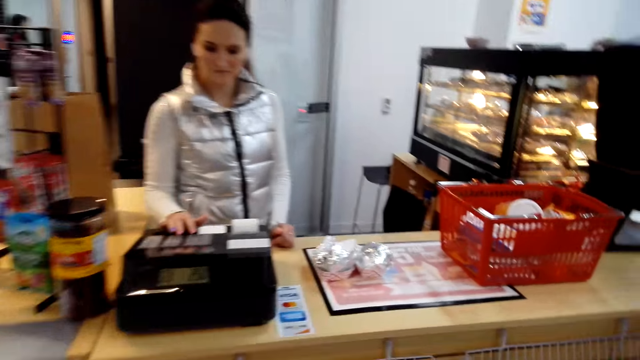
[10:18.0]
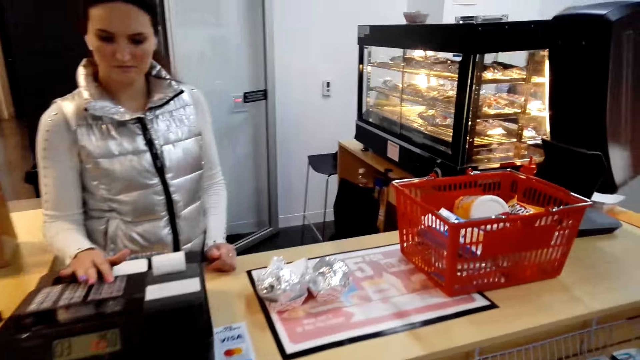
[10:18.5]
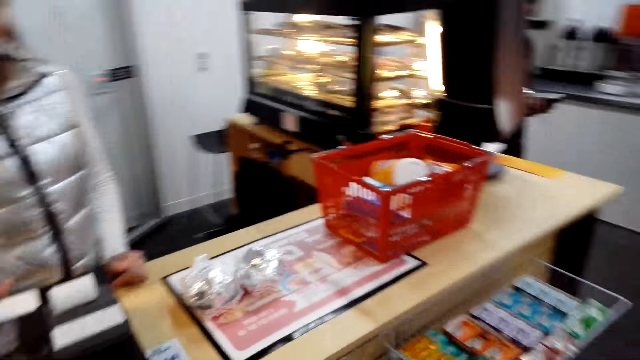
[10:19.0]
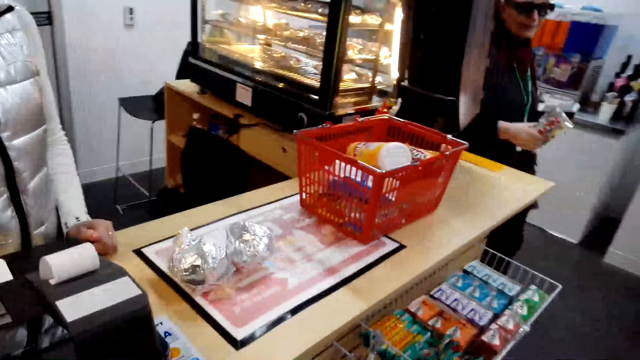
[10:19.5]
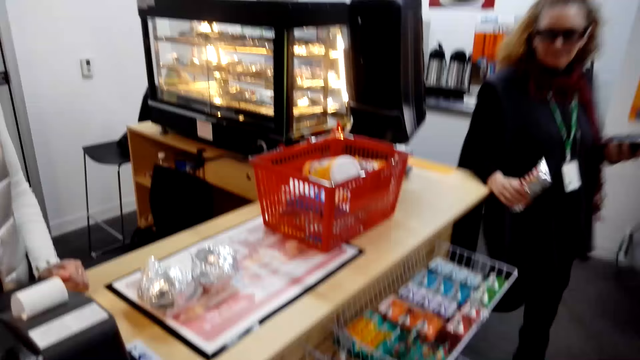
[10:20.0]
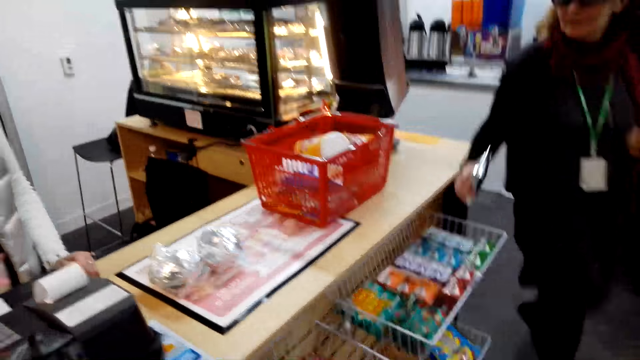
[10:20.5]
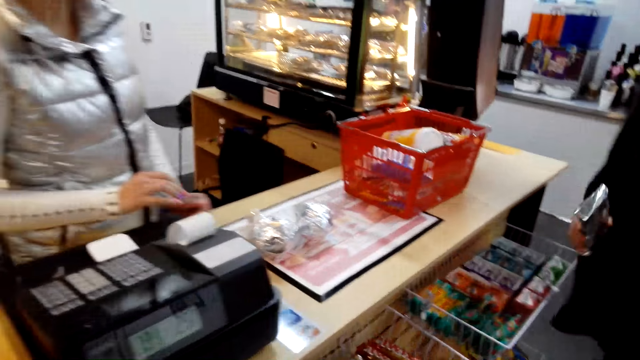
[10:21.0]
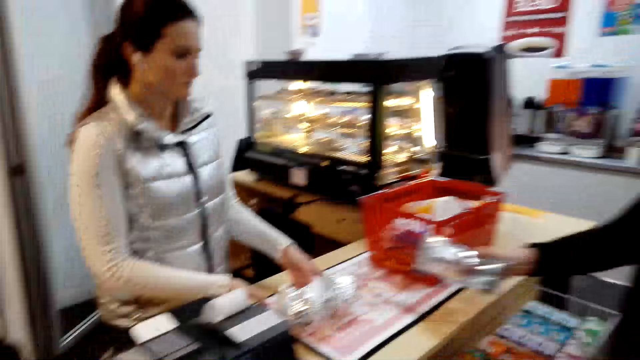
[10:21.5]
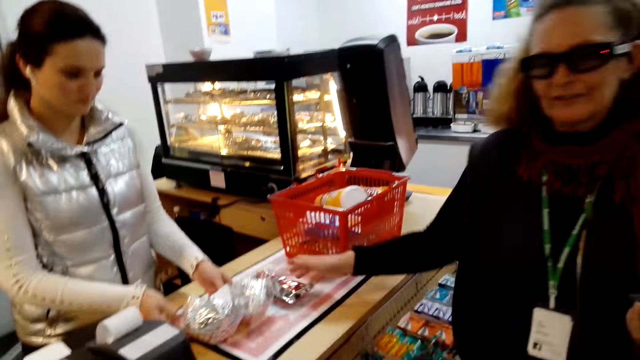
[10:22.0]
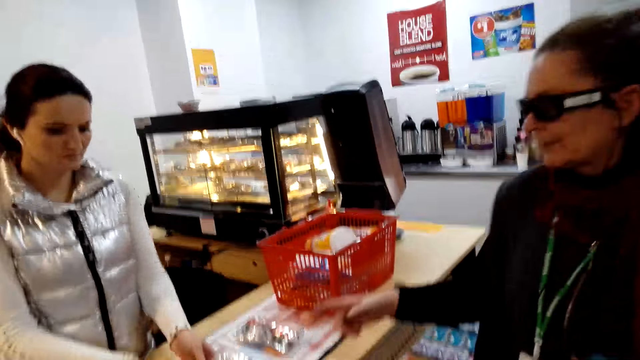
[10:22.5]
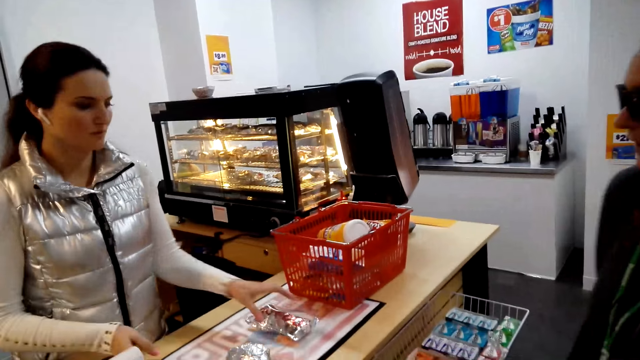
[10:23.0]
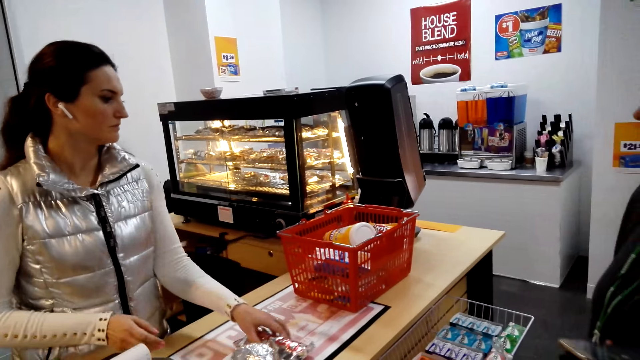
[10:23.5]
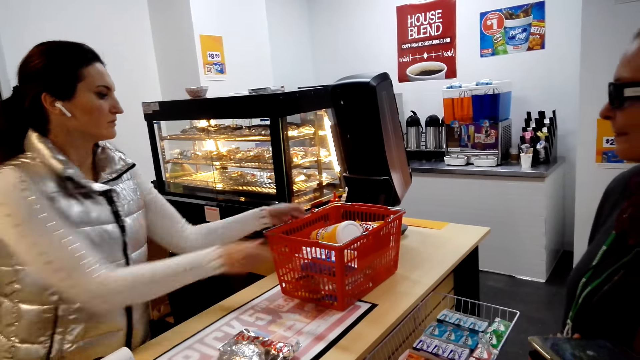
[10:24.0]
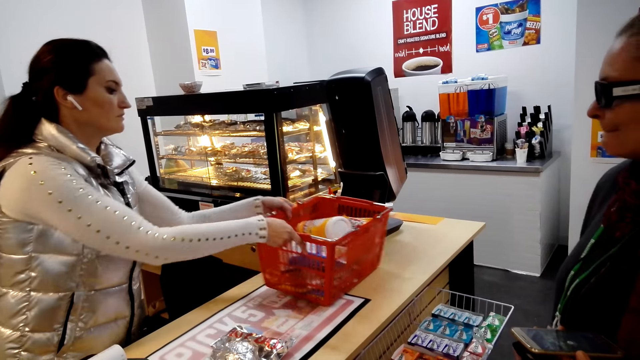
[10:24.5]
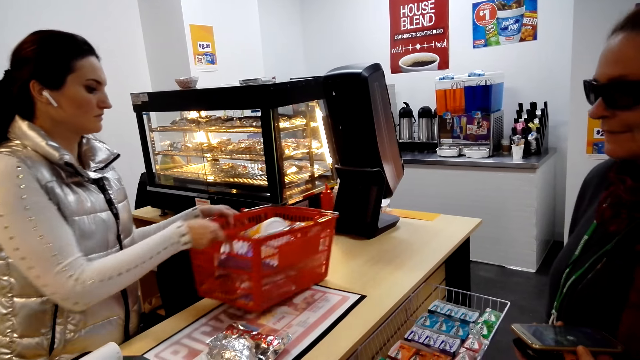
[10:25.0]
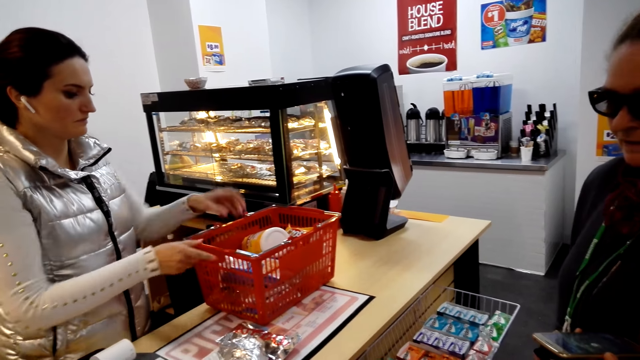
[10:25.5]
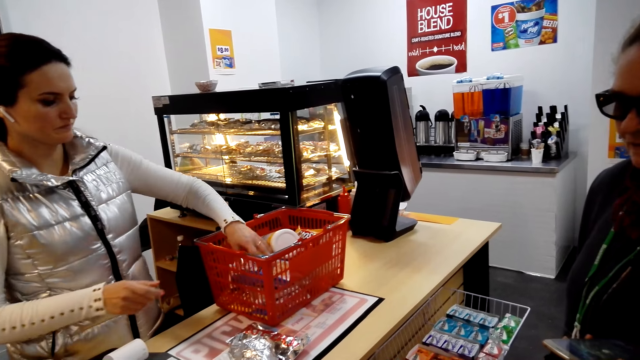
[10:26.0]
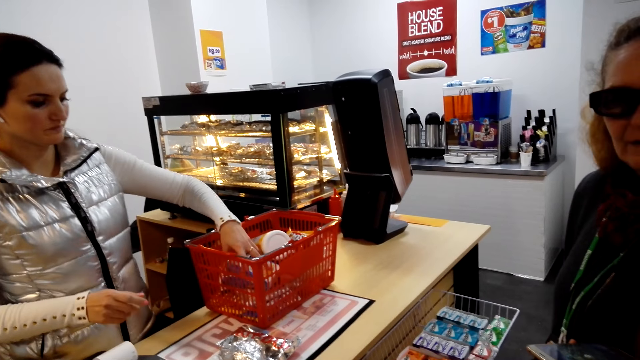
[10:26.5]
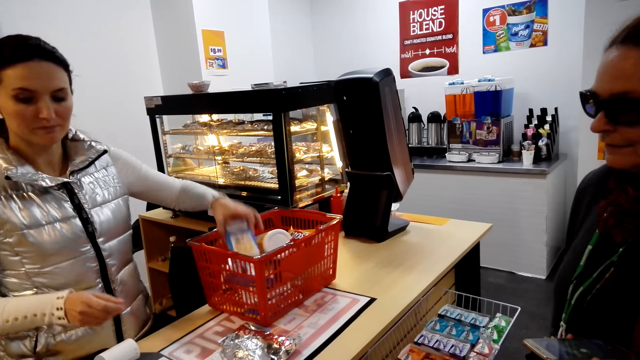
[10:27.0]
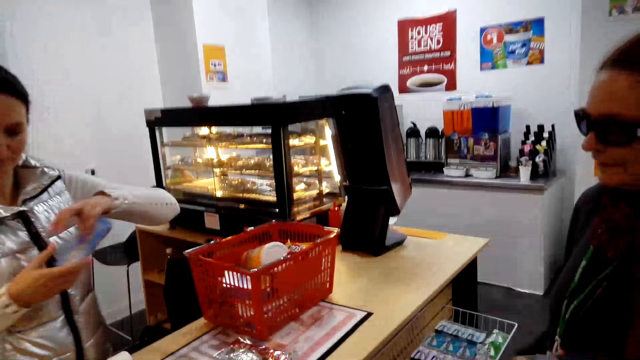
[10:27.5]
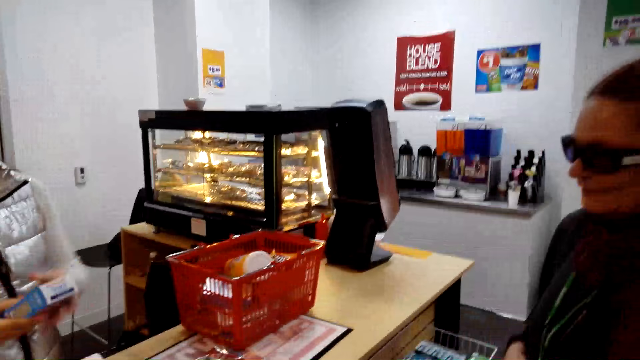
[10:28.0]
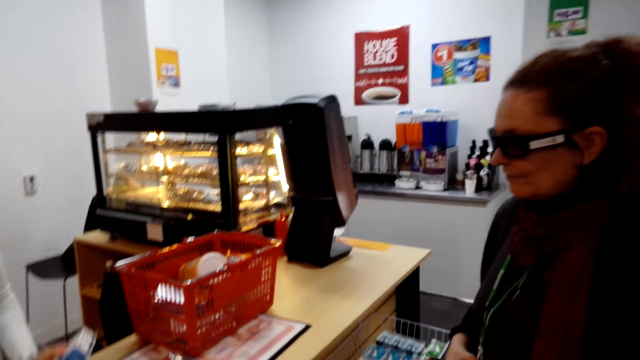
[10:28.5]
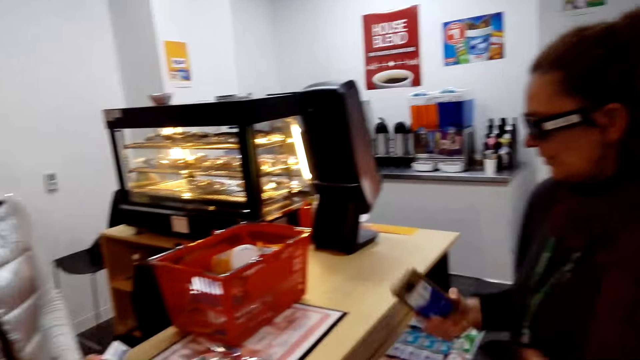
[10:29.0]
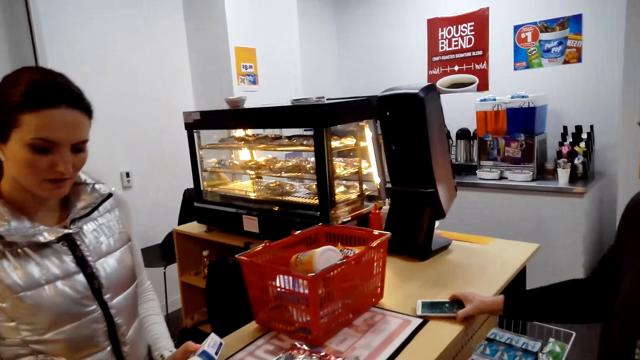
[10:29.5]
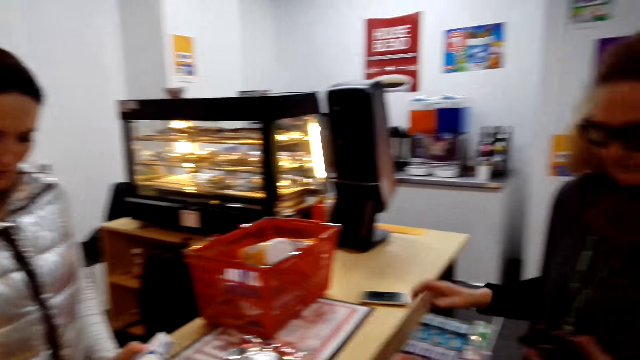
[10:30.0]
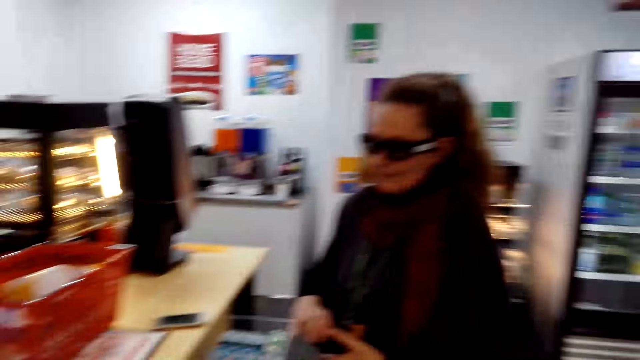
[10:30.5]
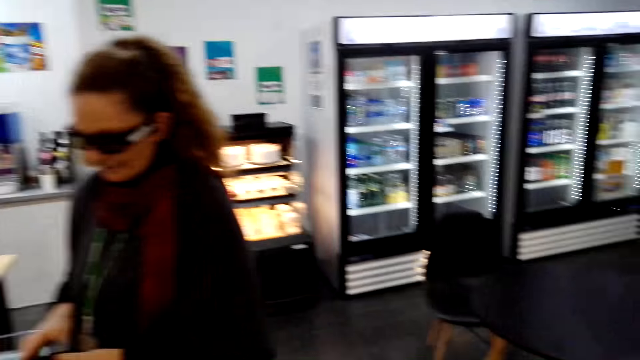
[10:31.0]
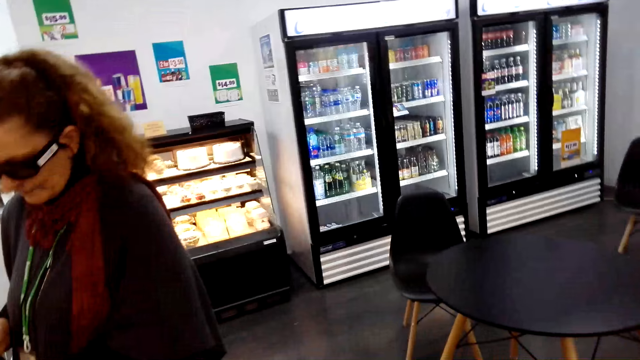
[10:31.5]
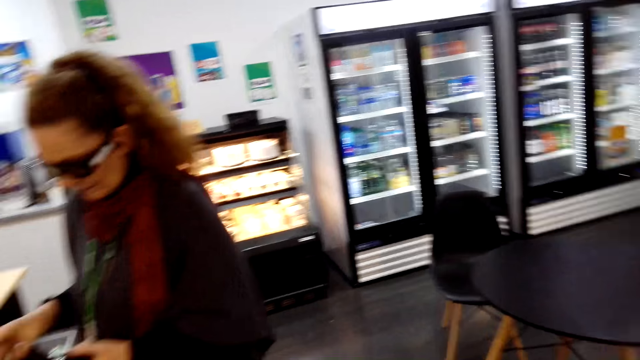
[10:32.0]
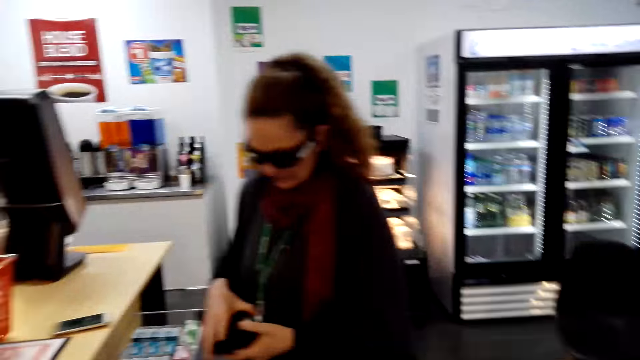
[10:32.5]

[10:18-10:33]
A woman puts something on top of the table. The camera wearer converses with the woman. Another woman picks up the shopping bucket. The camera wearer converses with the other woman. The first woman puts her cellphone on top of the table. The camera wearer converses with the other woman.

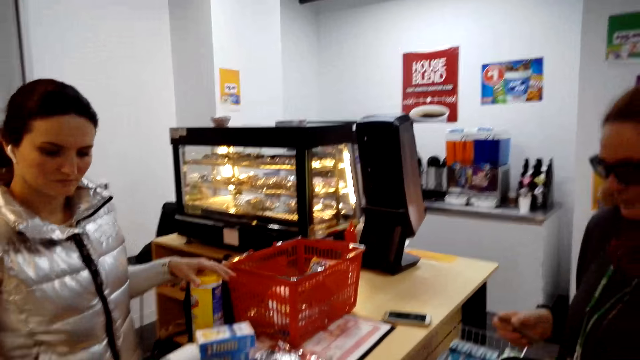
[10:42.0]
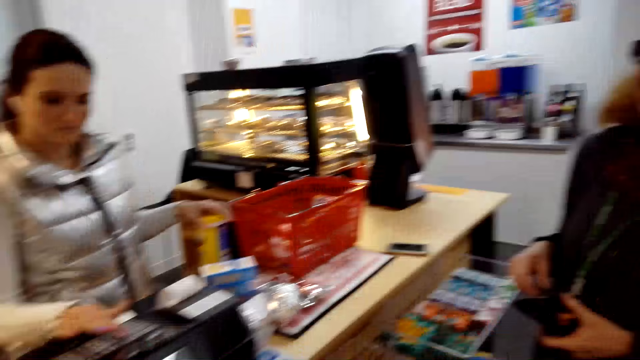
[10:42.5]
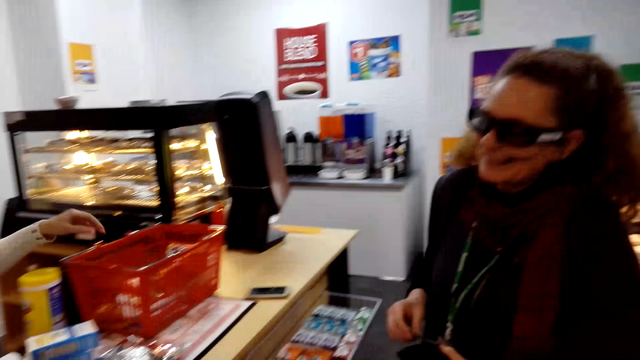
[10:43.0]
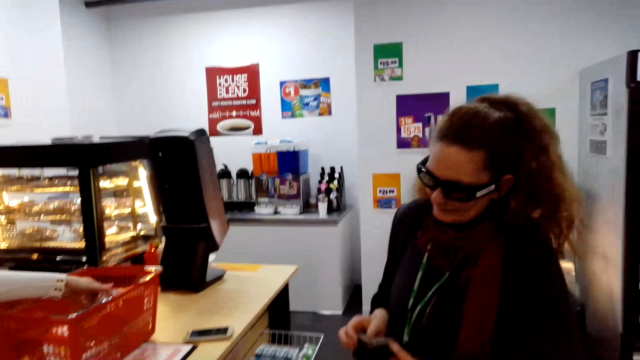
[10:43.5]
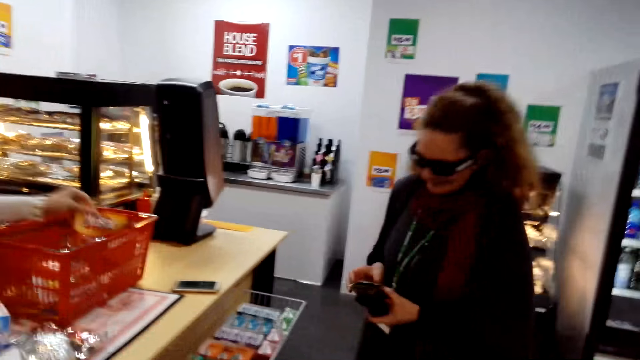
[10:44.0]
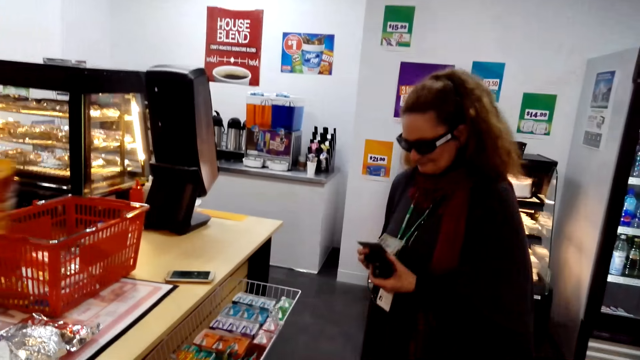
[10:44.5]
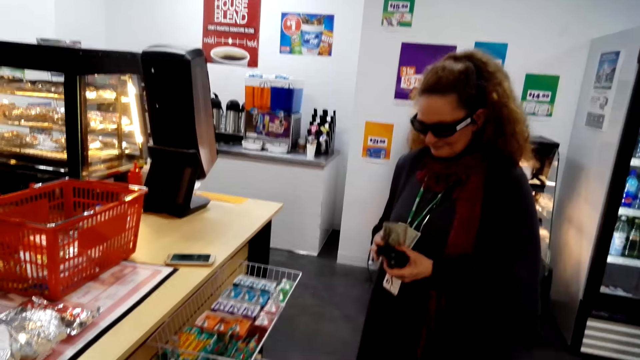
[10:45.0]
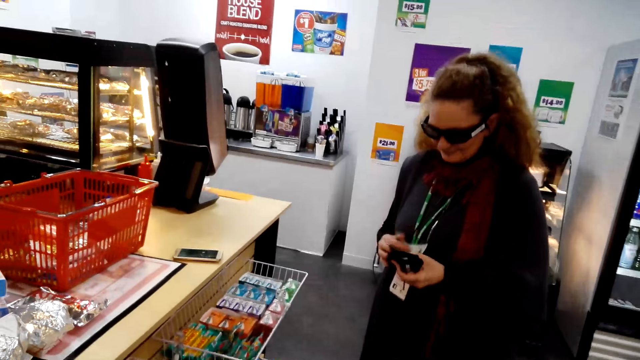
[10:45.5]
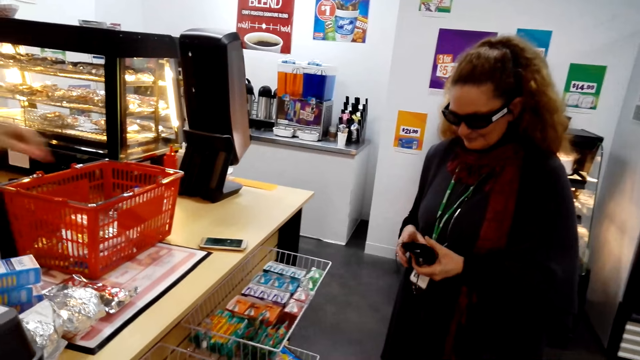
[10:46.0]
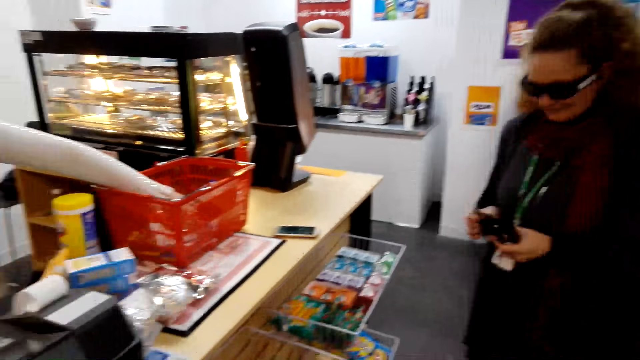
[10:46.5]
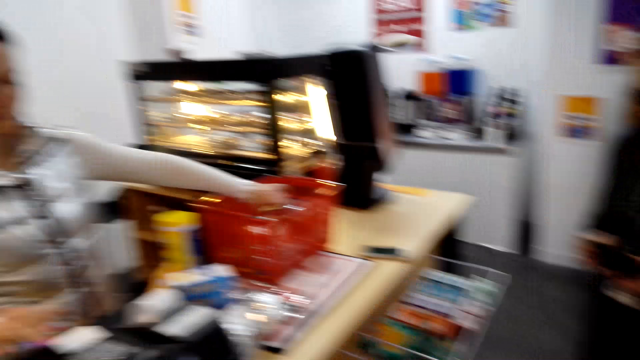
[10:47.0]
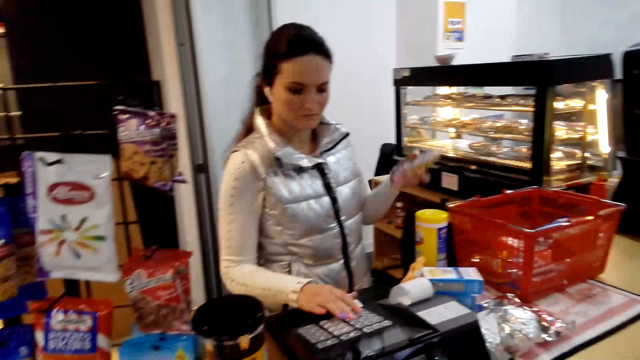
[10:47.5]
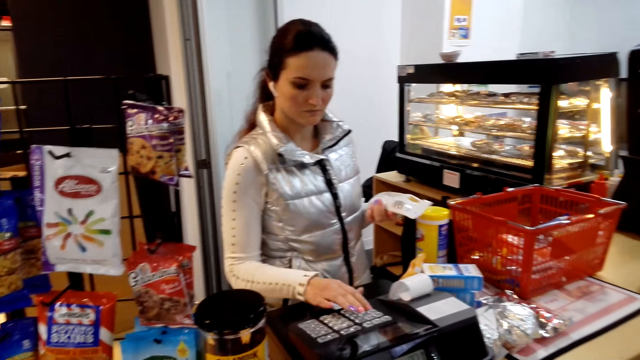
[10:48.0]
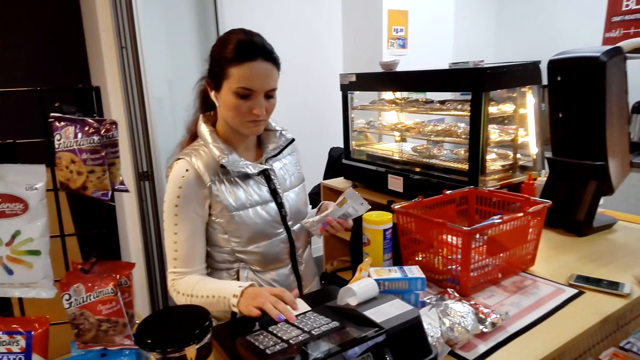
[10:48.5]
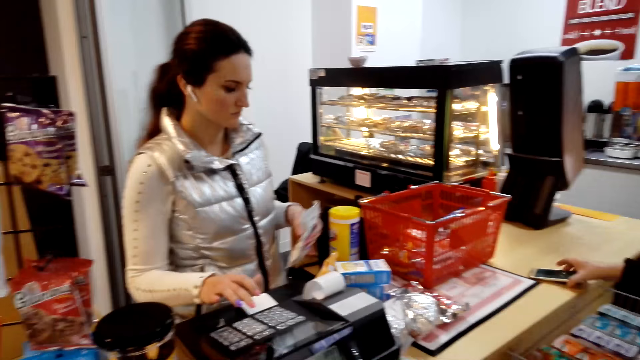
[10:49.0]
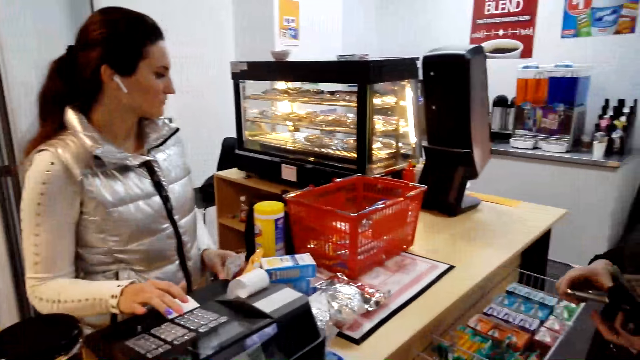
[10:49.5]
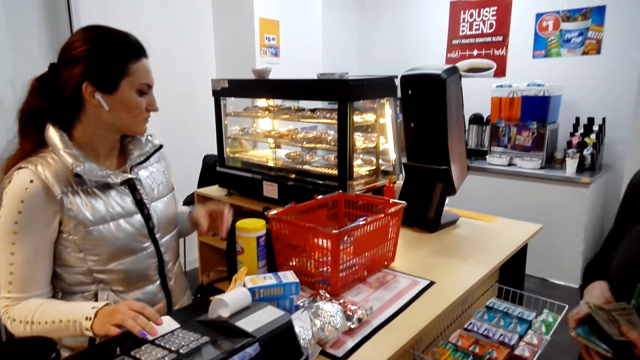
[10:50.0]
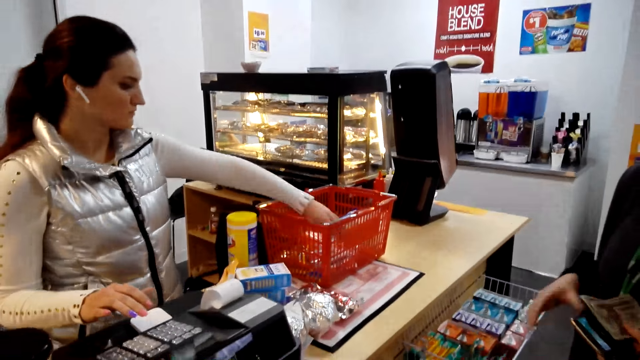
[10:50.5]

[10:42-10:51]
A woman scans the goods. Another woman counts money. The first woman scans the goods.
